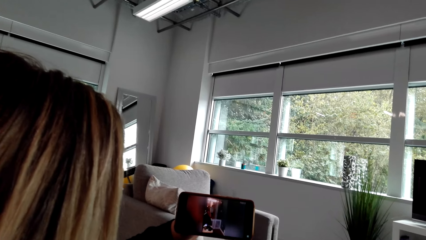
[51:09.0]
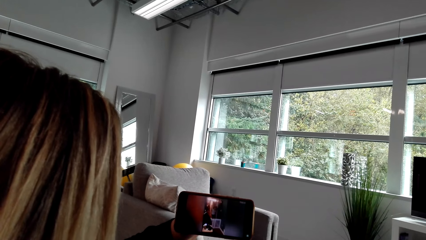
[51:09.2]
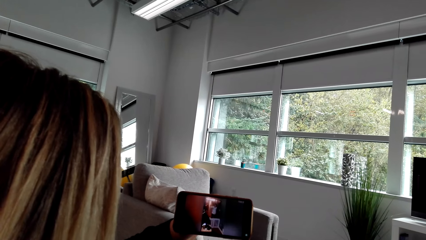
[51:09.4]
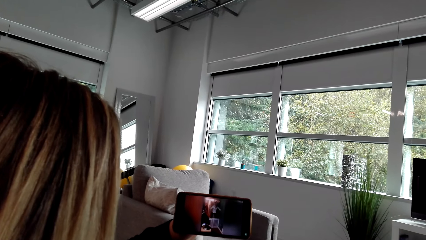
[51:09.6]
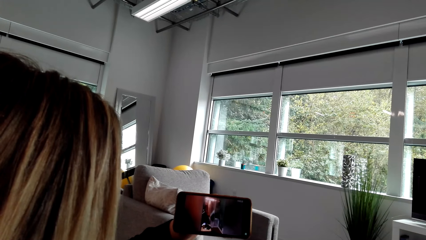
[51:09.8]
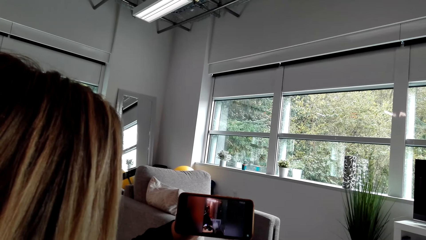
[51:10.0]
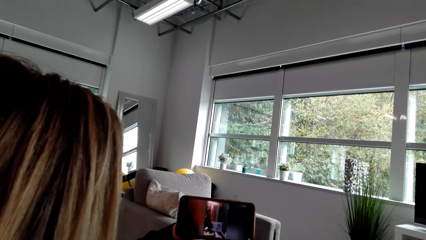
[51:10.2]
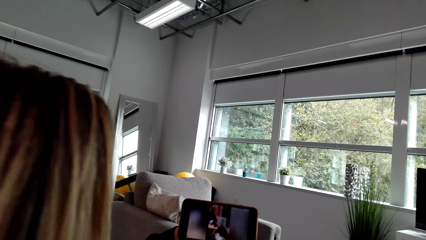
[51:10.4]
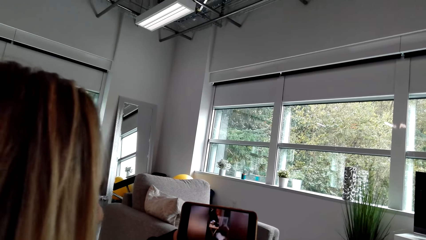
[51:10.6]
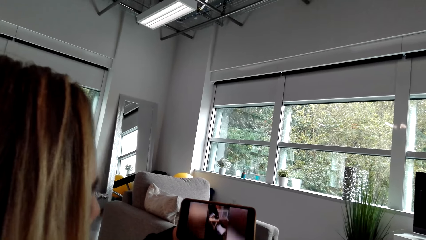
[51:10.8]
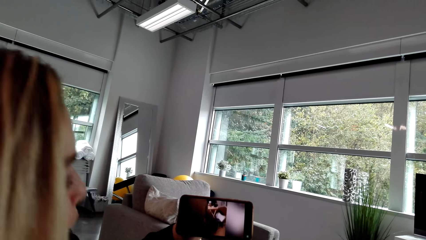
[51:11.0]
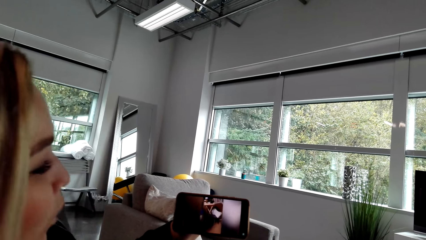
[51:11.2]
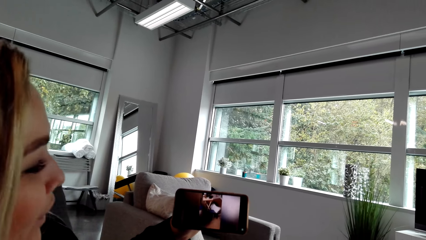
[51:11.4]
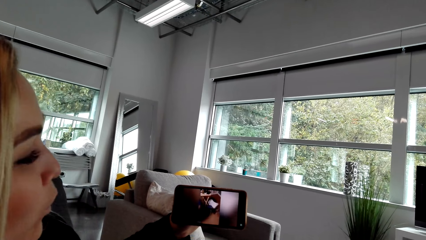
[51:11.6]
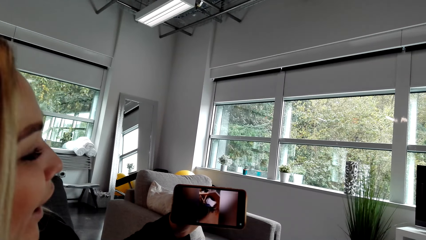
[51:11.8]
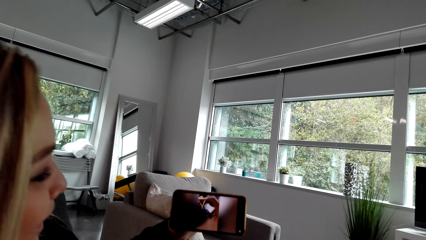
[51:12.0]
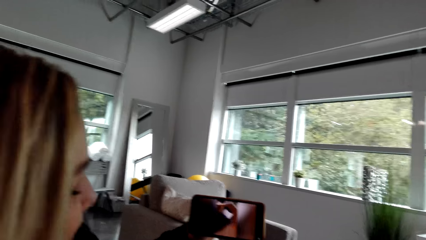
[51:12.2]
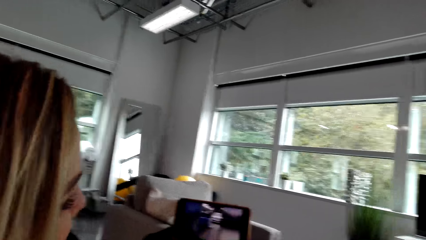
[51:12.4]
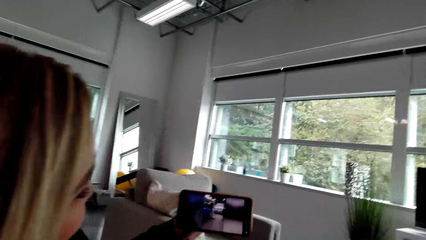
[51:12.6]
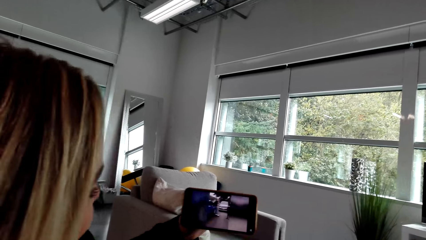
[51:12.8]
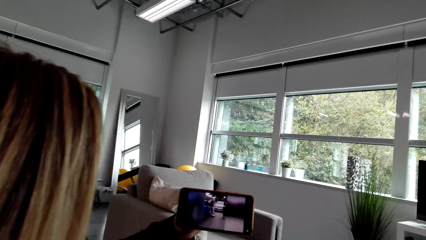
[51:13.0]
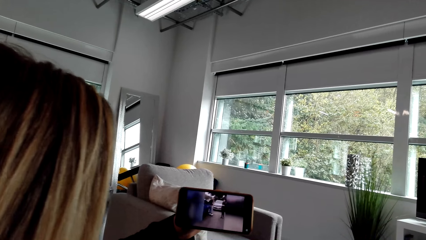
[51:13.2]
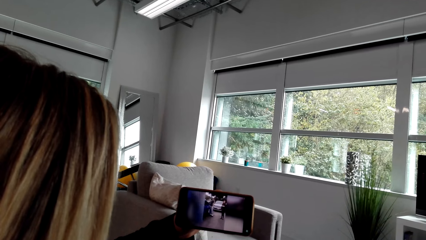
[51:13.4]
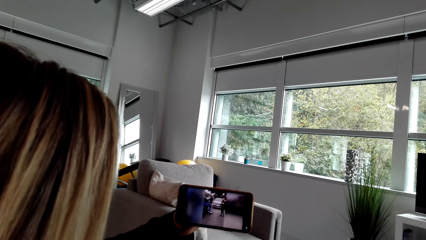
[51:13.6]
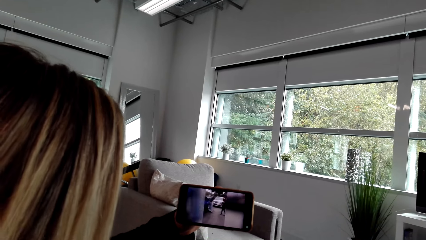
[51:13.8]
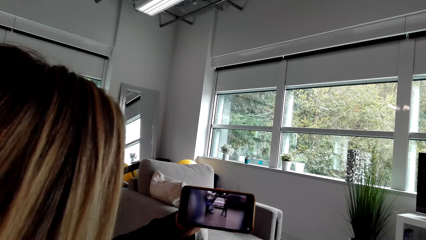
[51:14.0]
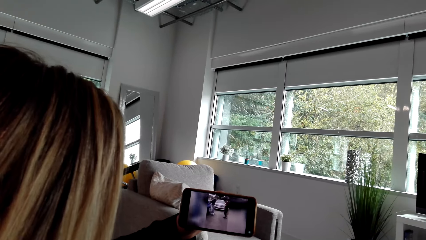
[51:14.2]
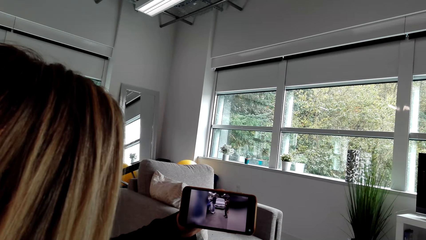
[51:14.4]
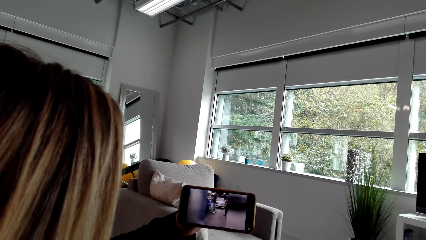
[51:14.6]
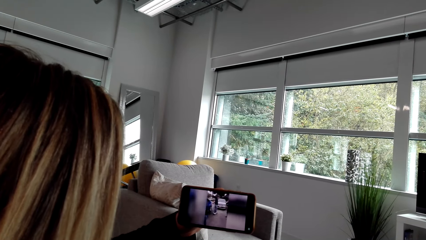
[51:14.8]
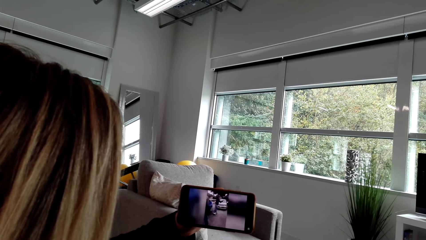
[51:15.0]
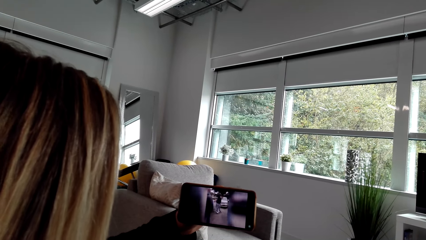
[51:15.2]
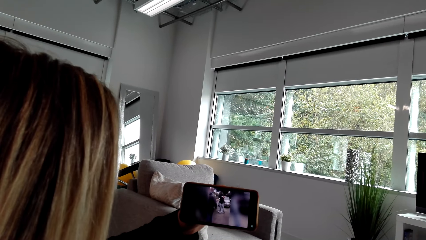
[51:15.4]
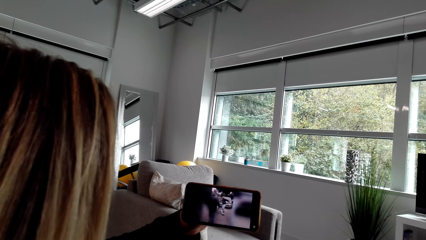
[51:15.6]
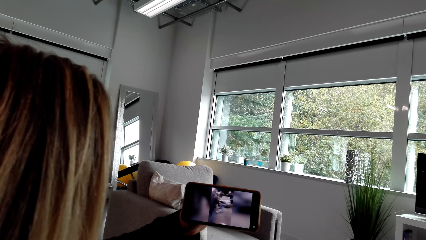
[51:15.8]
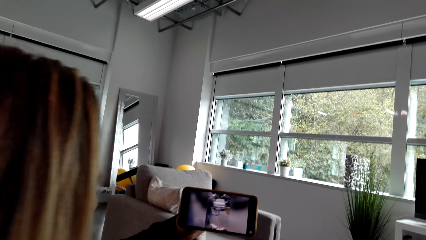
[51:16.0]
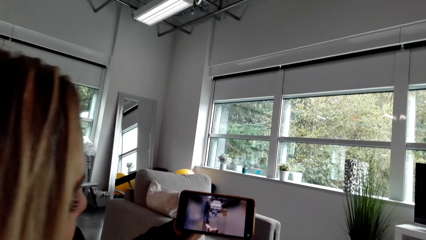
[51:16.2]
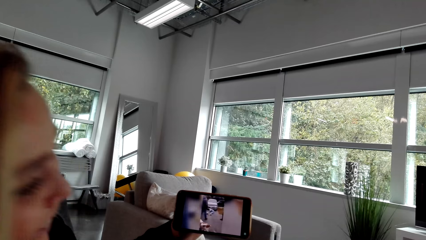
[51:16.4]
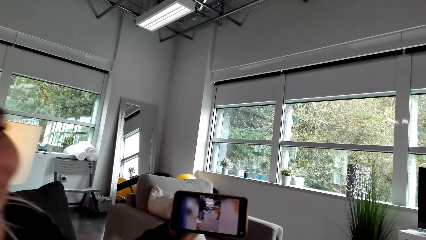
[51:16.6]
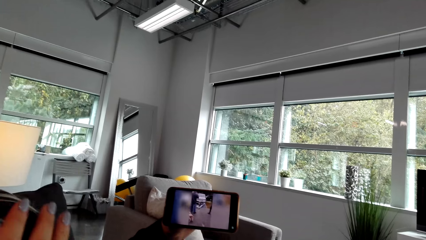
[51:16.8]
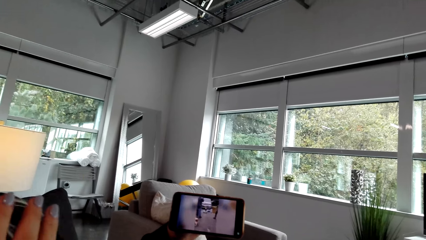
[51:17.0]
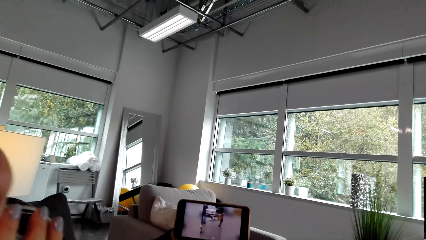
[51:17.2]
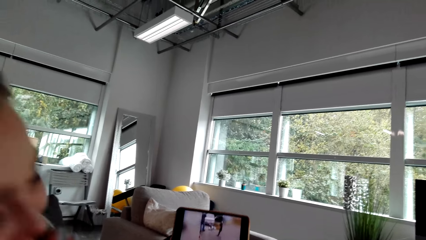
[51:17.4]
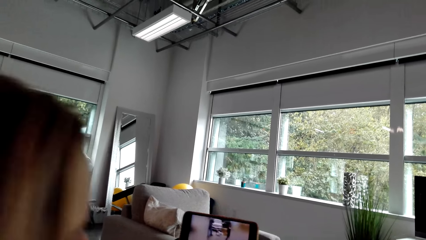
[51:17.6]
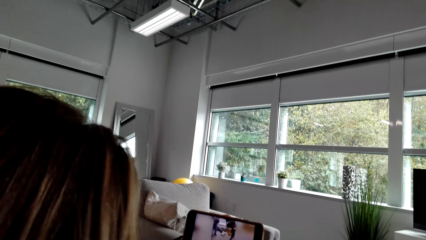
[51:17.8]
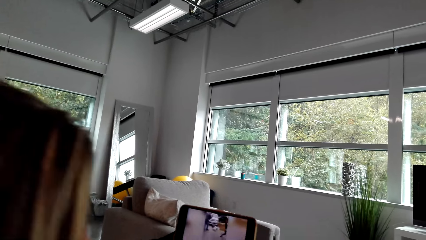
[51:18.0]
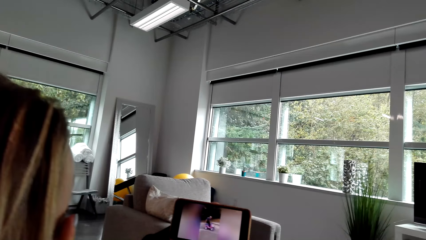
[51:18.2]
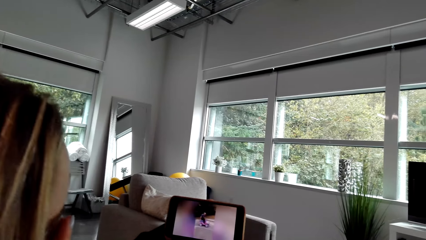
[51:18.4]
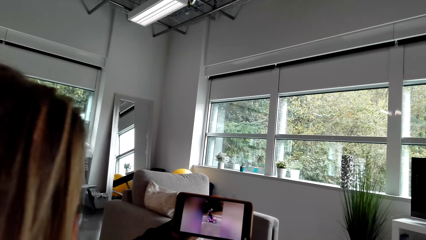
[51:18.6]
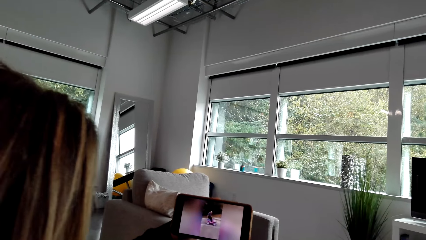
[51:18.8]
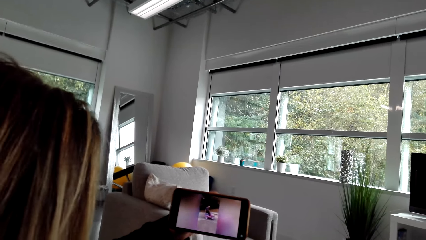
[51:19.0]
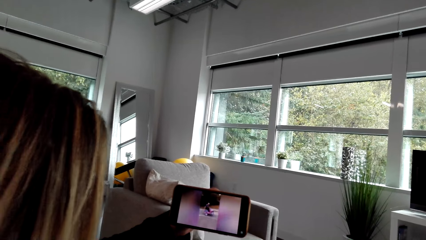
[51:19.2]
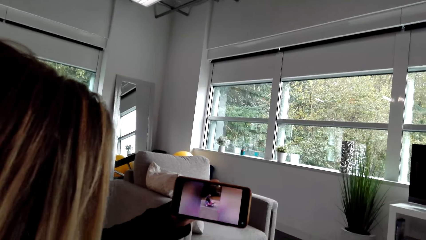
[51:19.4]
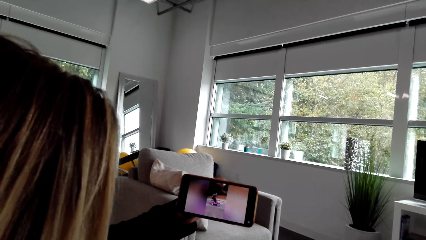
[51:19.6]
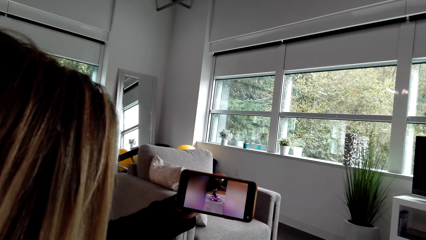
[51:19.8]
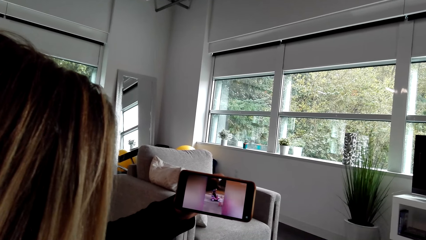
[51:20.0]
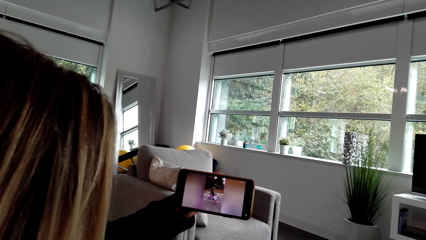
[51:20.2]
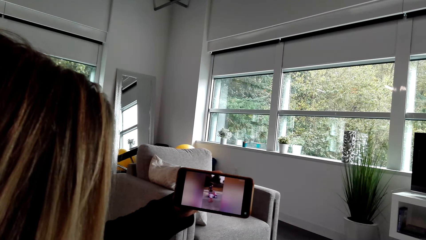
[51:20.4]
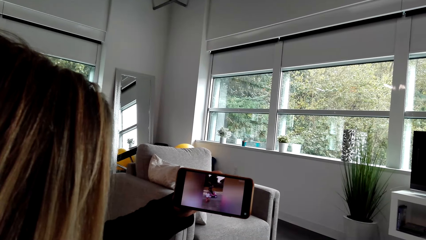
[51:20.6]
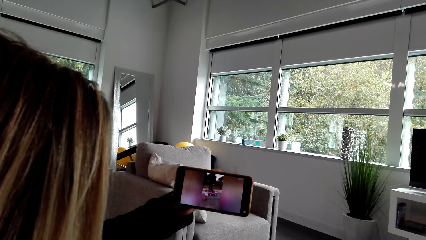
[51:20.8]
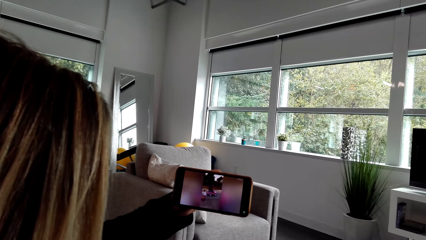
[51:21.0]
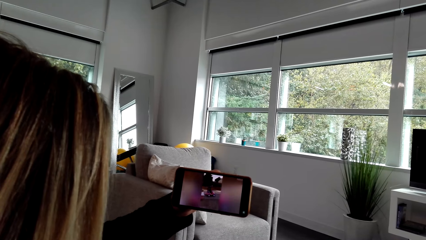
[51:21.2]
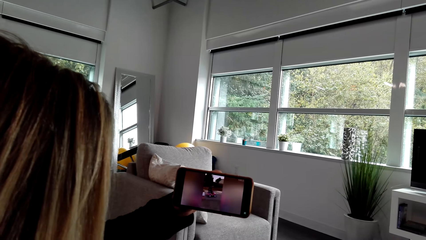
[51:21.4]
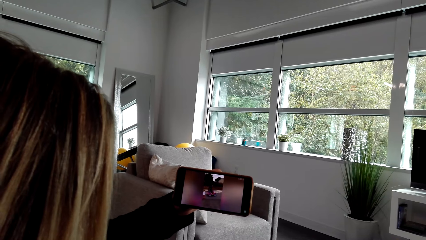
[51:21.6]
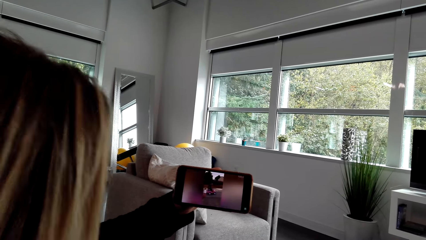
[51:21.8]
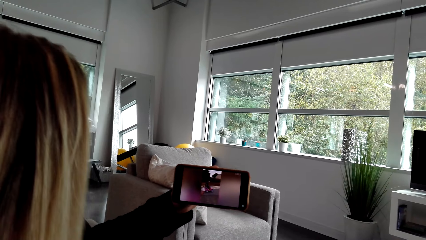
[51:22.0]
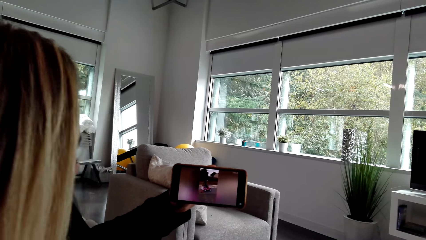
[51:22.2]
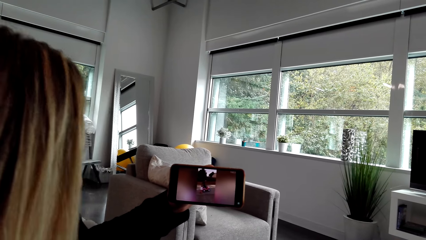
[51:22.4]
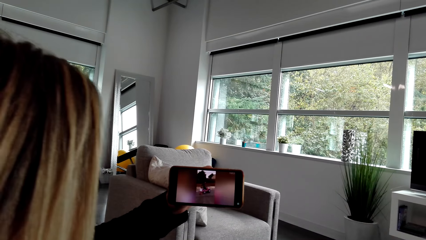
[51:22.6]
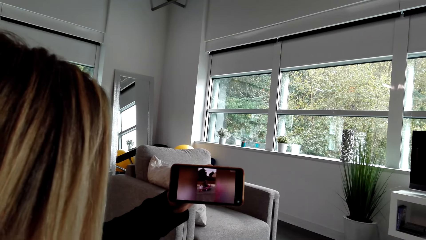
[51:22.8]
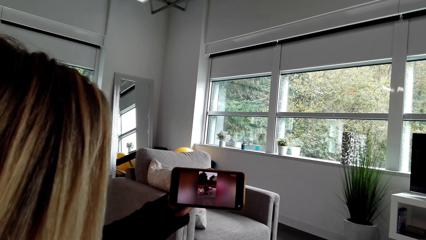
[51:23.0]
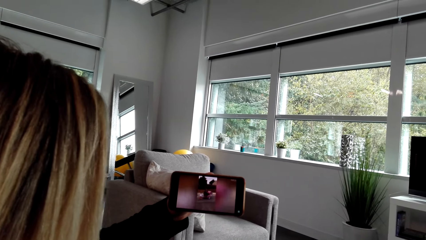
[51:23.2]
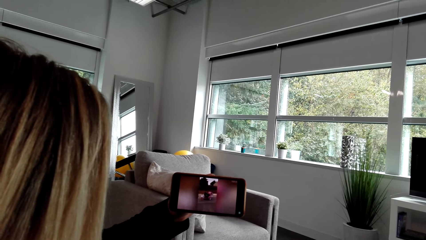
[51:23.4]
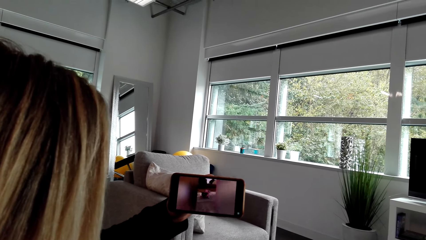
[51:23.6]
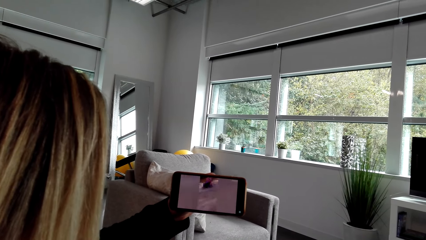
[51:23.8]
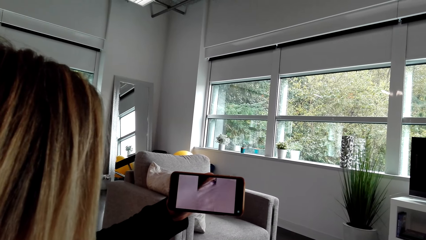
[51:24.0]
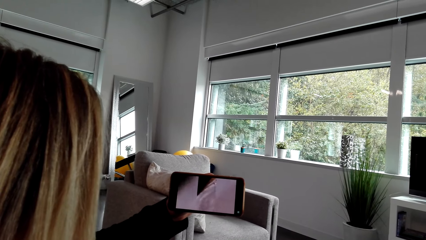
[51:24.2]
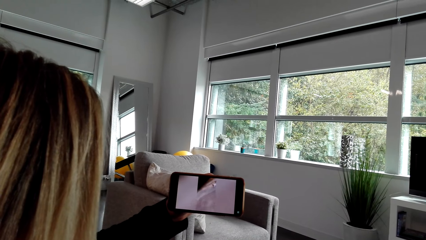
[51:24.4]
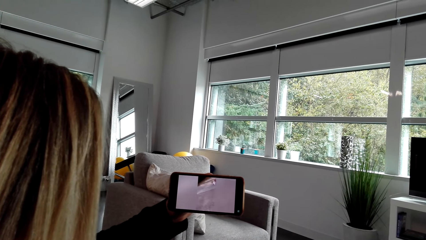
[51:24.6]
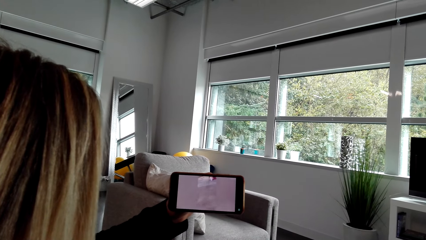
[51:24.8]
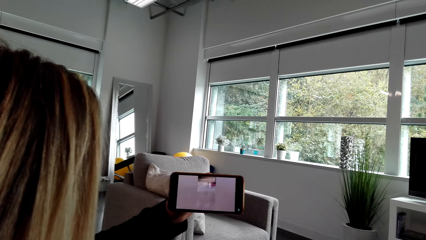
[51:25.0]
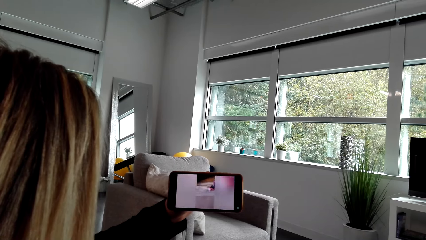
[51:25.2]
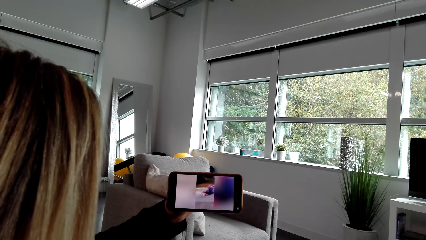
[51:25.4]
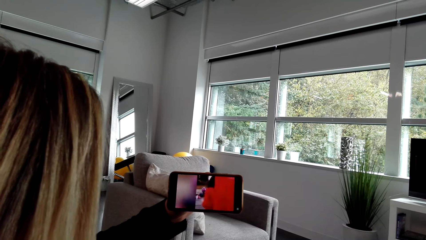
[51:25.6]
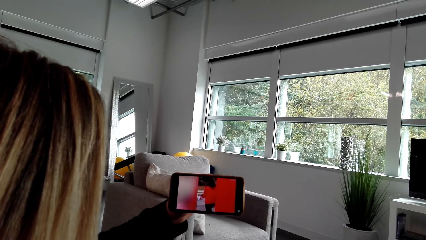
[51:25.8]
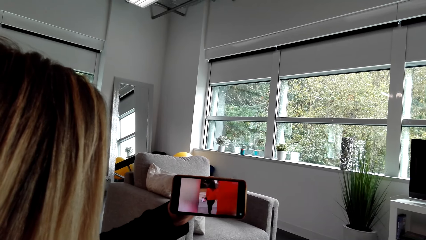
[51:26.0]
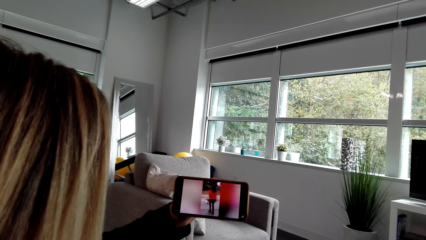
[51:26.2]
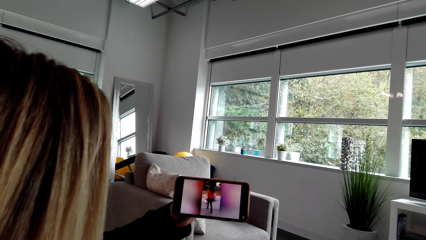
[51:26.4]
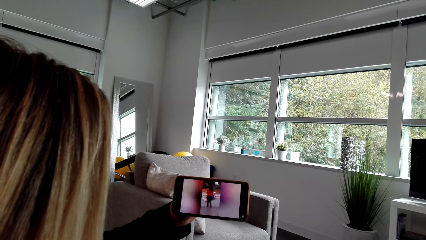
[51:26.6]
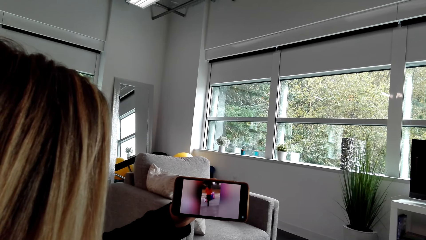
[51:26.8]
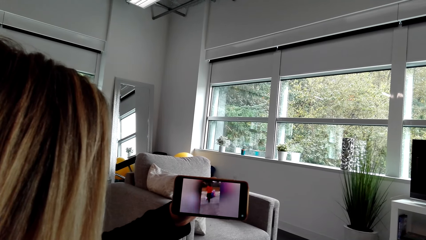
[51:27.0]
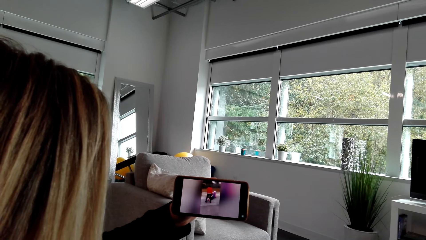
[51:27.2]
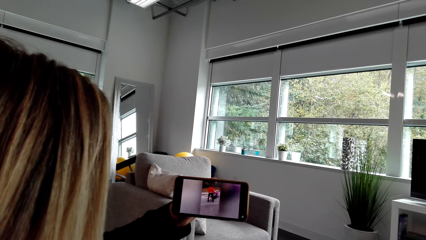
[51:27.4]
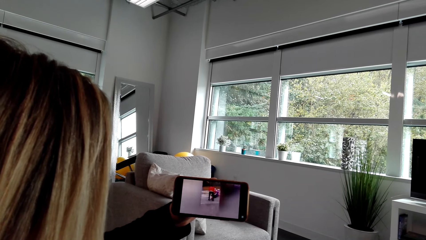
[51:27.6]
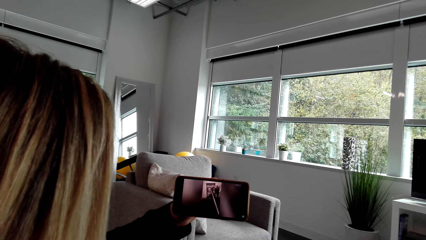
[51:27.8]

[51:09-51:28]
A person talks to the camera wearer. The person moves the head backward. The person moves the head.
